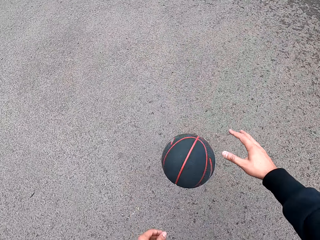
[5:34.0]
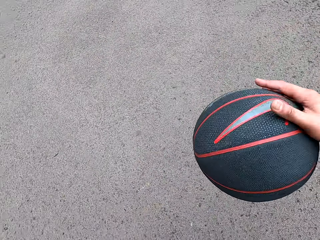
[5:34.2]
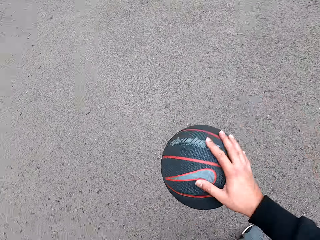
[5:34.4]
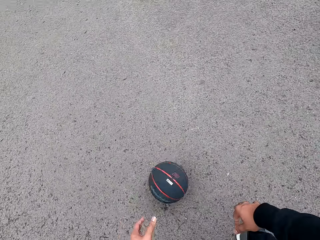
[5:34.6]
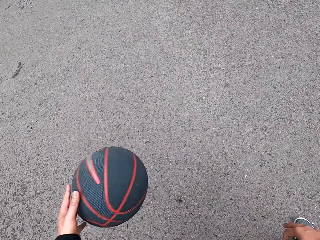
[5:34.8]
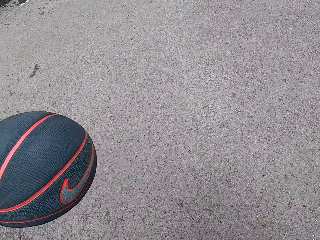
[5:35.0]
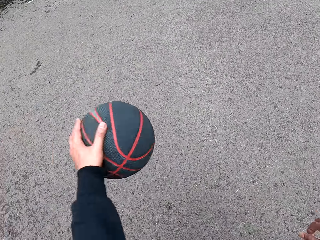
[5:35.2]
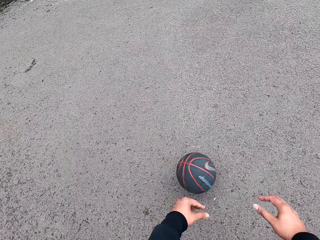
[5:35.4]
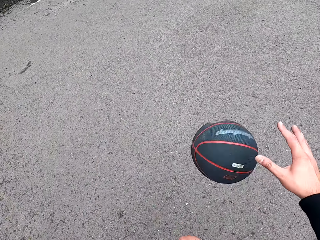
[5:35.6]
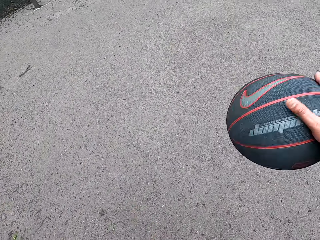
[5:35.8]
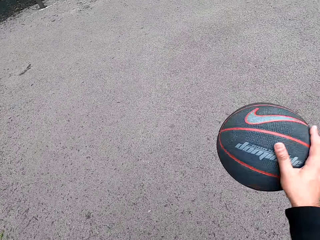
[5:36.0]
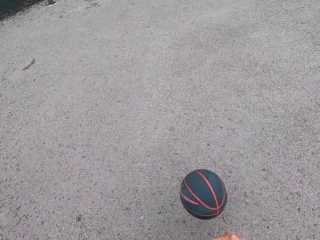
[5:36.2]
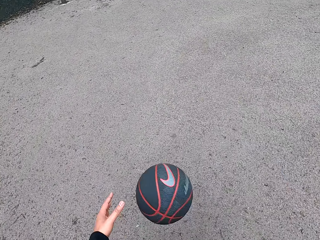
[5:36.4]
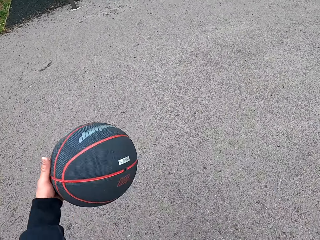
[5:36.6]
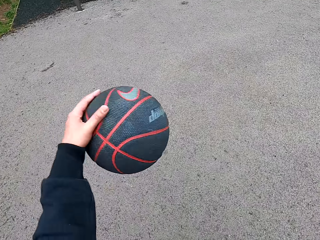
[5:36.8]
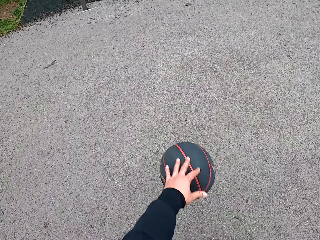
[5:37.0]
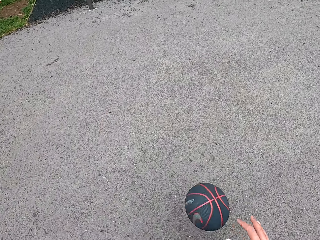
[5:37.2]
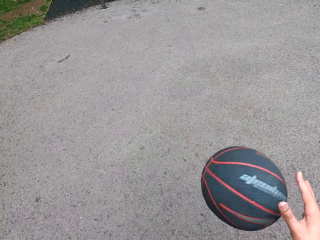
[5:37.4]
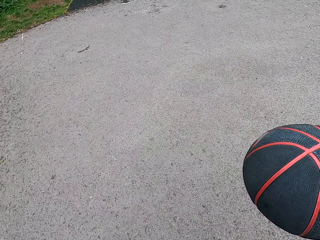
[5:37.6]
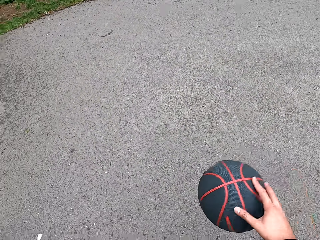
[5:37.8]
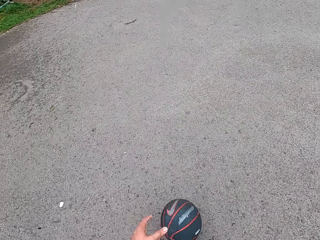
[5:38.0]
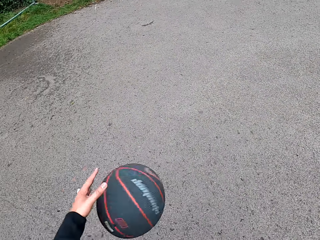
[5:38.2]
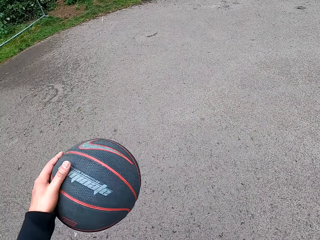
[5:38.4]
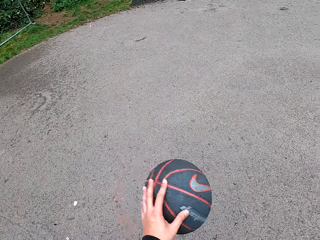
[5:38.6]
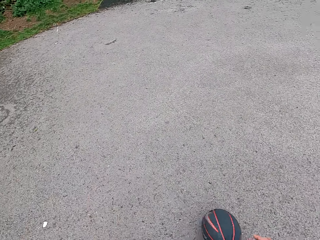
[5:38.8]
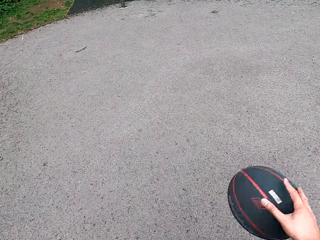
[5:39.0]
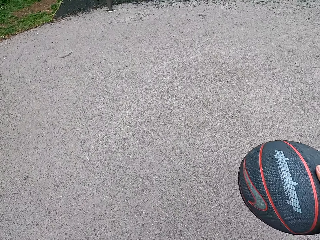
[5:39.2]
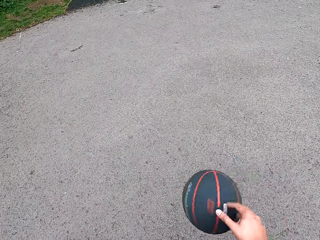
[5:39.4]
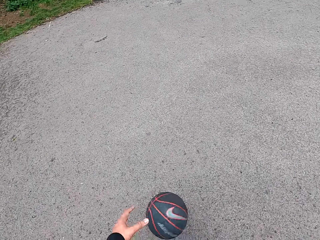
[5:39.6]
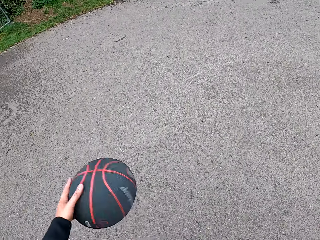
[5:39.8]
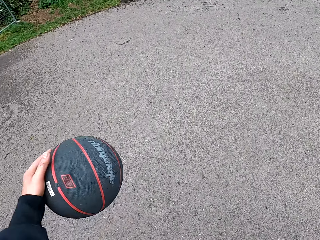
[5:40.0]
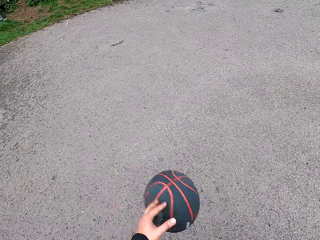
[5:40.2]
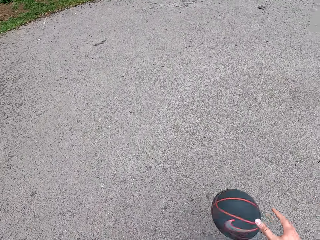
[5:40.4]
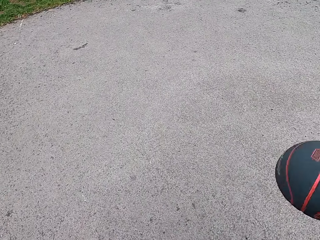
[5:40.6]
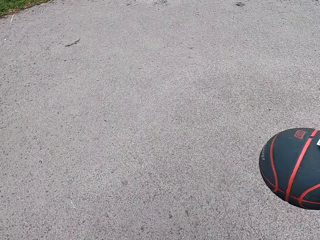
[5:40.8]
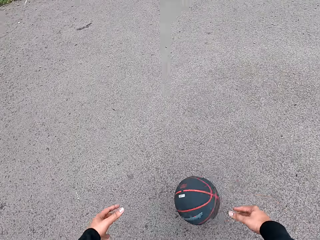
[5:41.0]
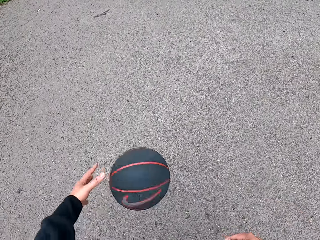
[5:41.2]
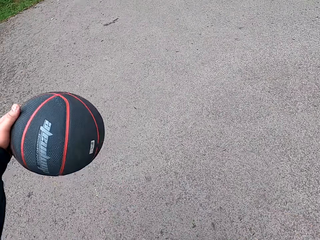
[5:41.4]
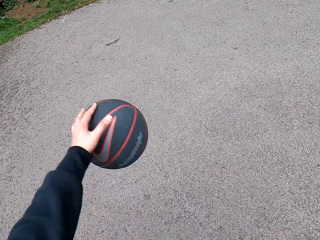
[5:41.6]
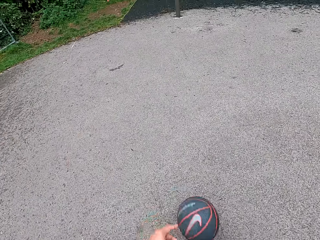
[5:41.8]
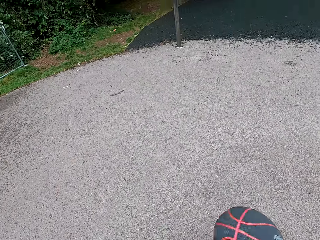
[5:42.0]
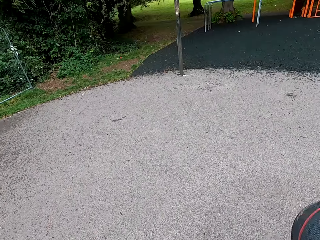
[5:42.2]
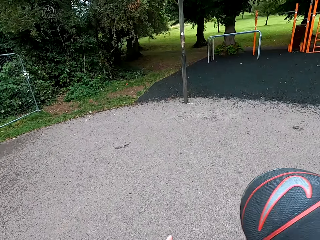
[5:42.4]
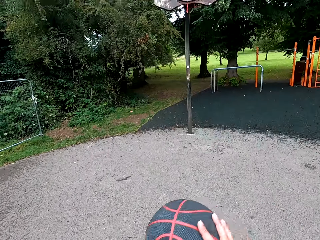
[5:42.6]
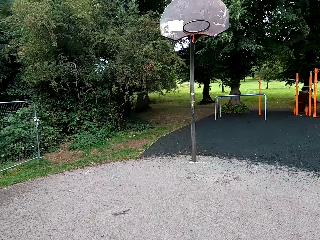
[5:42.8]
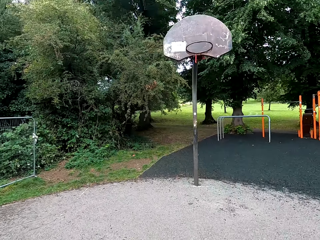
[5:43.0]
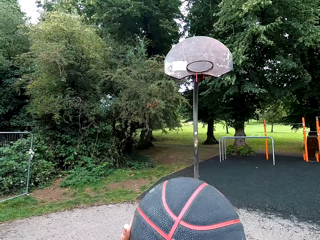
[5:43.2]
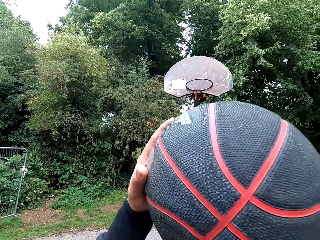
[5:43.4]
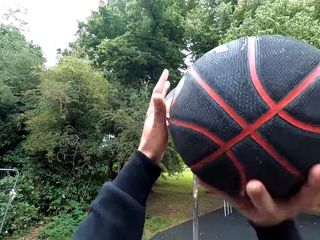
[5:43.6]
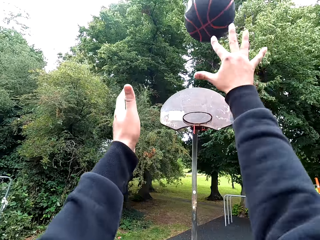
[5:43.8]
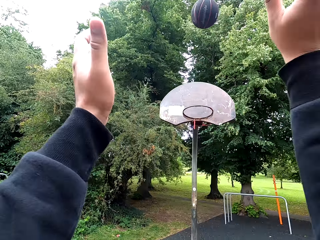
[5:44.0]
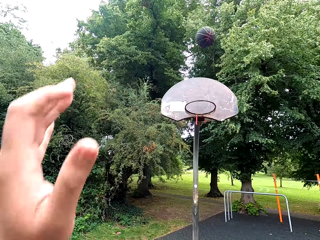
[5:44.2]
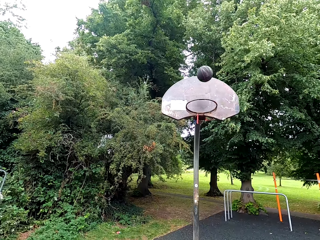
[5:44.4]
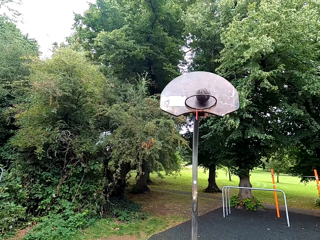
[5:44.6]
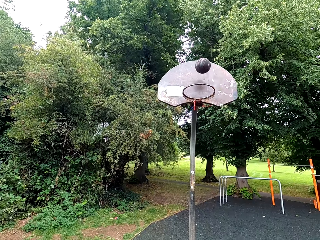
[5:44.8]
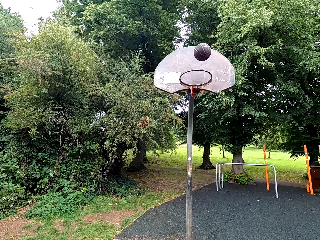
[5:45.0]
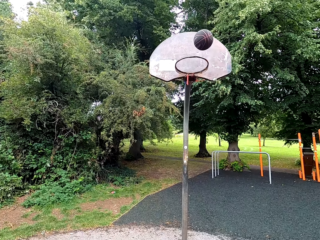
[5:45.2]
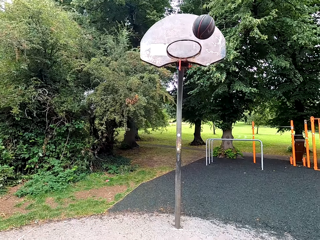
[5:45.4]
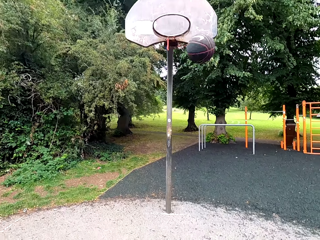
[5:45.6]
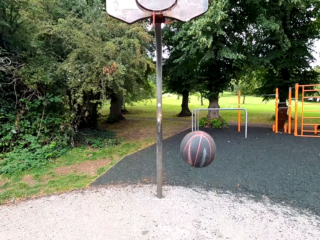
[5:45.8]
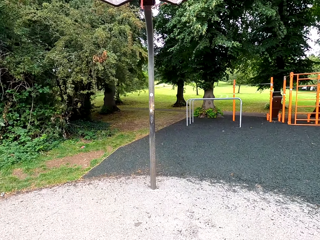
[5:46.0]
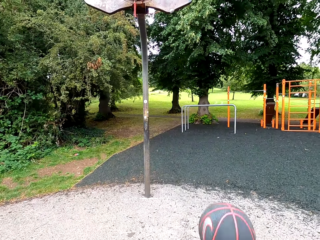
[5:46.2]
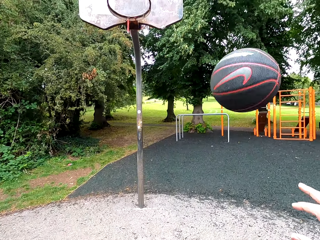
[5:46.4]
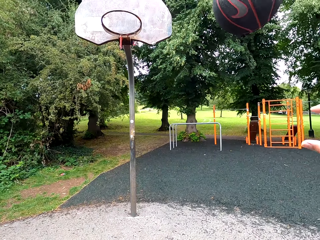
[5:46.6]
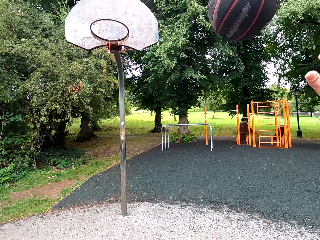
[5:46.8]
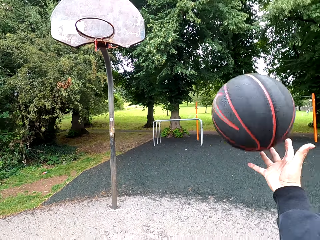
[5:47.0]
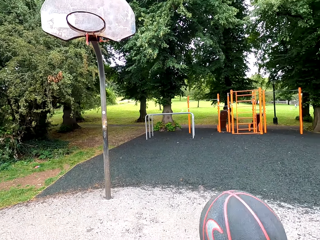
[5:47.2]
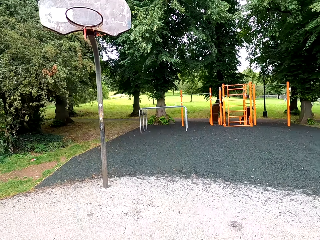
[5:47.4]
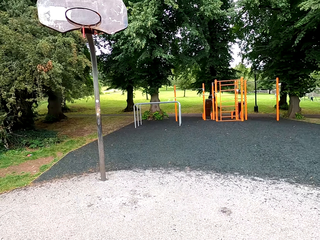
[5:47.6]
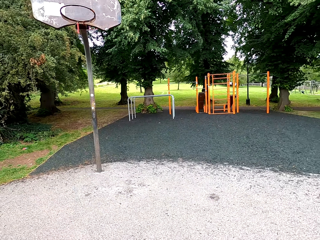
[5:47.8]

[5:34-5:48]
The camera wearer holds the ball. They throw the ball in the goal post. They play basketball.

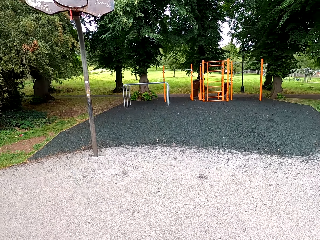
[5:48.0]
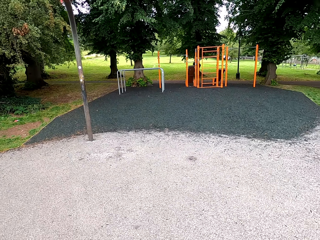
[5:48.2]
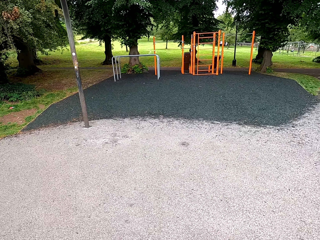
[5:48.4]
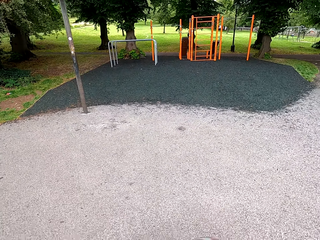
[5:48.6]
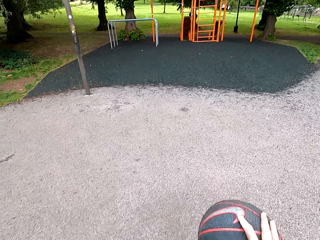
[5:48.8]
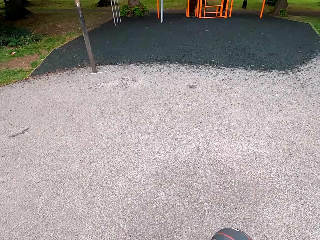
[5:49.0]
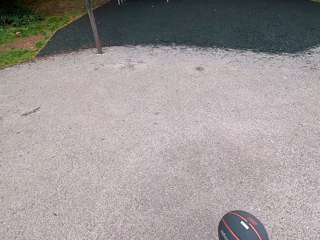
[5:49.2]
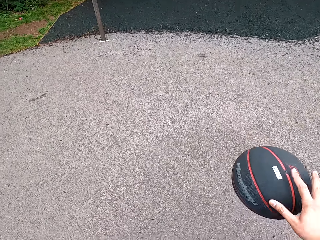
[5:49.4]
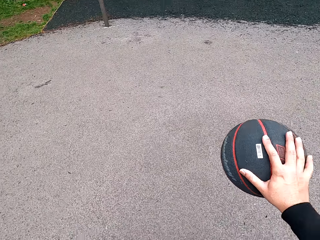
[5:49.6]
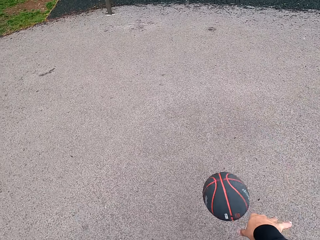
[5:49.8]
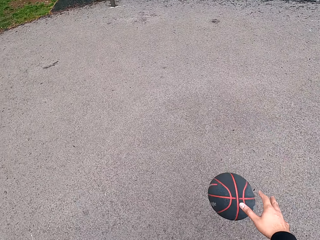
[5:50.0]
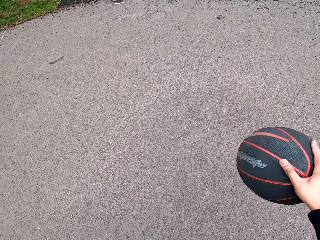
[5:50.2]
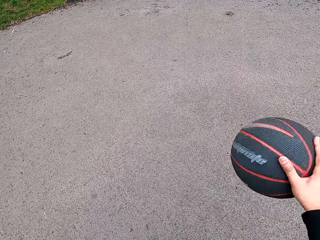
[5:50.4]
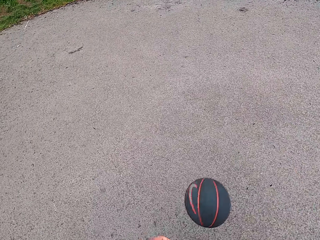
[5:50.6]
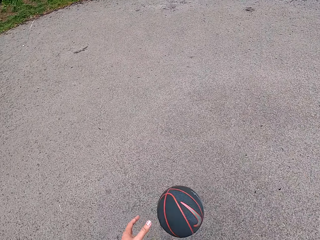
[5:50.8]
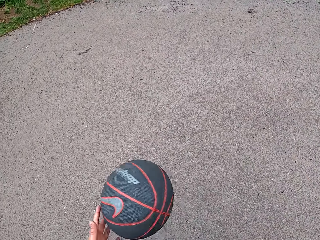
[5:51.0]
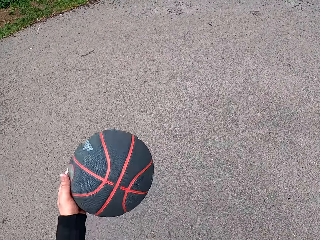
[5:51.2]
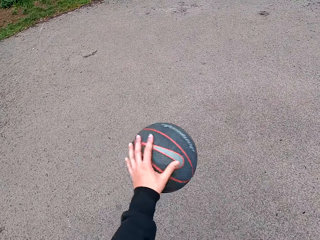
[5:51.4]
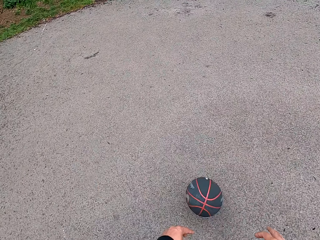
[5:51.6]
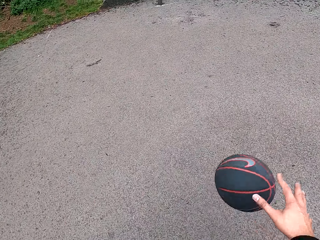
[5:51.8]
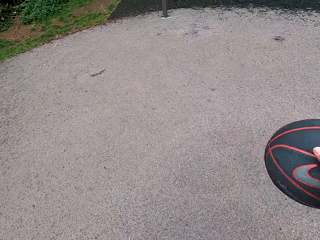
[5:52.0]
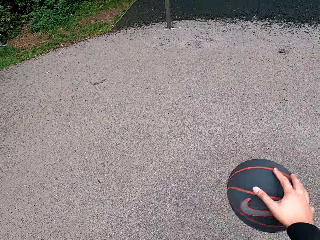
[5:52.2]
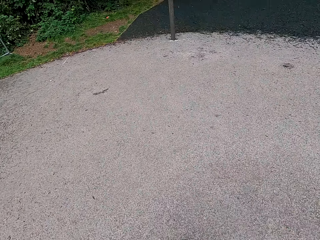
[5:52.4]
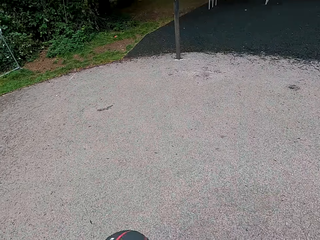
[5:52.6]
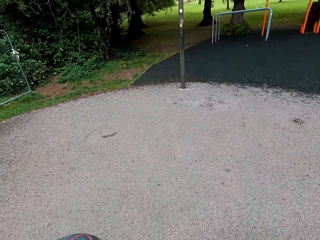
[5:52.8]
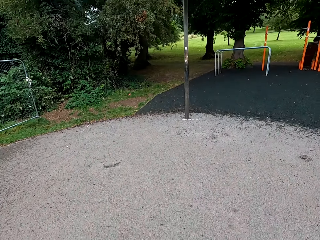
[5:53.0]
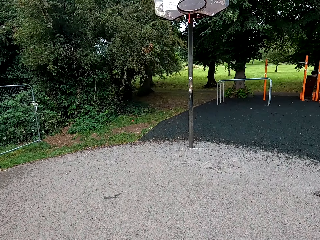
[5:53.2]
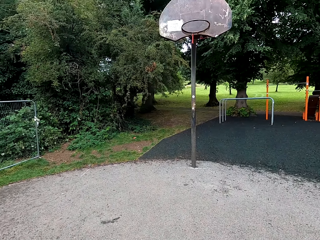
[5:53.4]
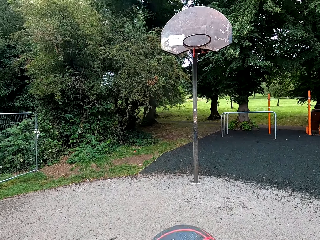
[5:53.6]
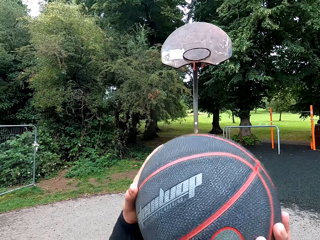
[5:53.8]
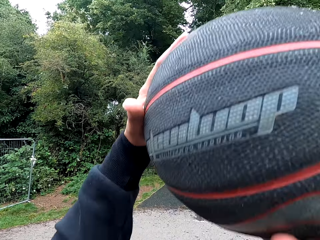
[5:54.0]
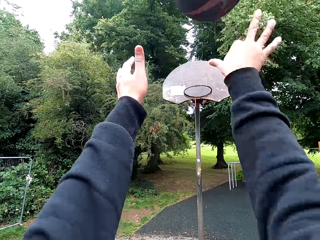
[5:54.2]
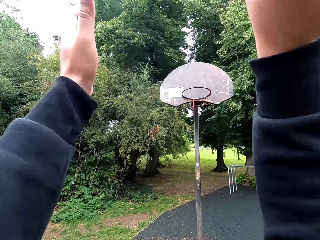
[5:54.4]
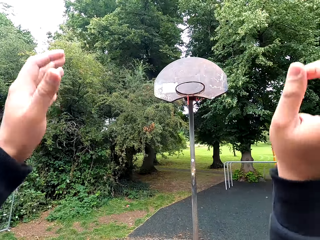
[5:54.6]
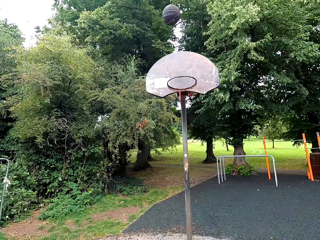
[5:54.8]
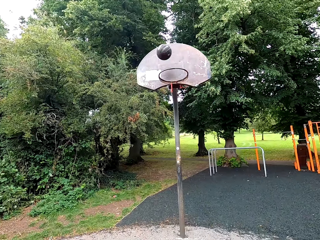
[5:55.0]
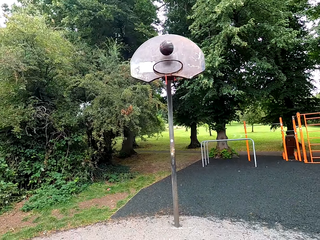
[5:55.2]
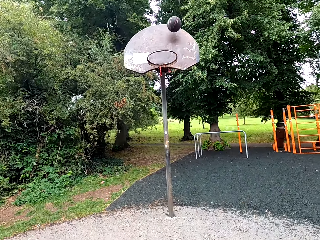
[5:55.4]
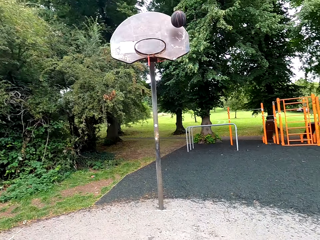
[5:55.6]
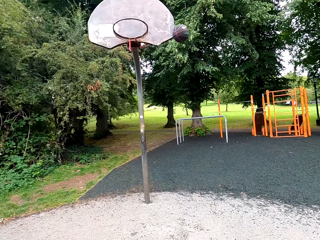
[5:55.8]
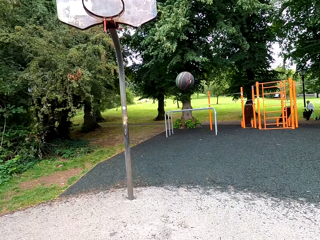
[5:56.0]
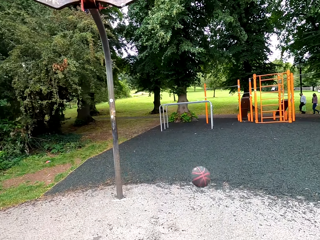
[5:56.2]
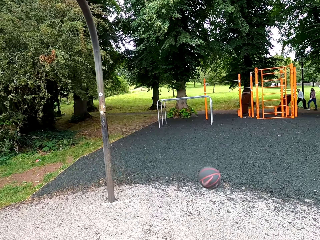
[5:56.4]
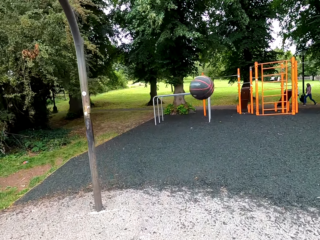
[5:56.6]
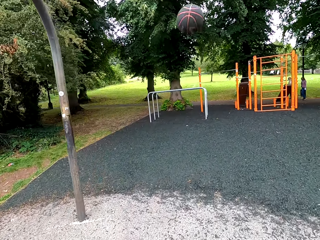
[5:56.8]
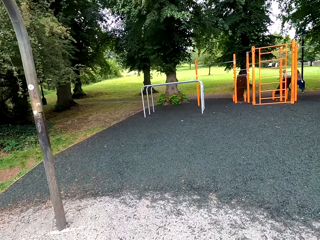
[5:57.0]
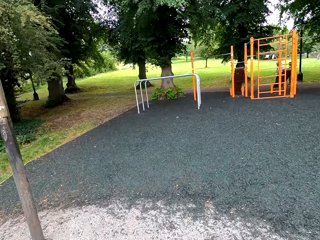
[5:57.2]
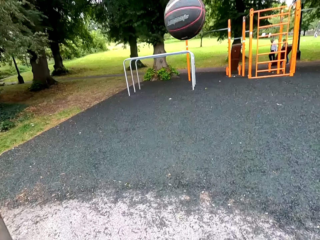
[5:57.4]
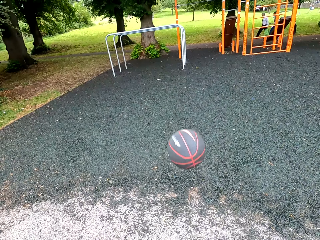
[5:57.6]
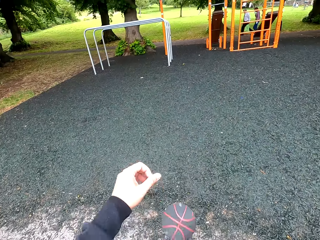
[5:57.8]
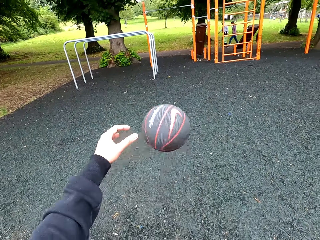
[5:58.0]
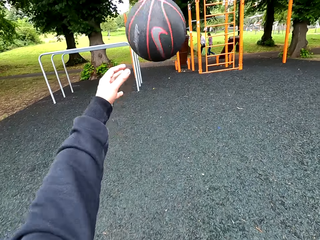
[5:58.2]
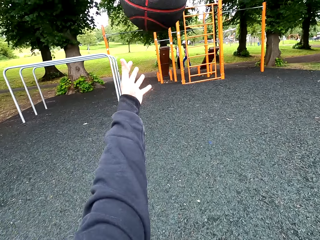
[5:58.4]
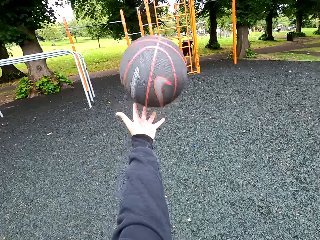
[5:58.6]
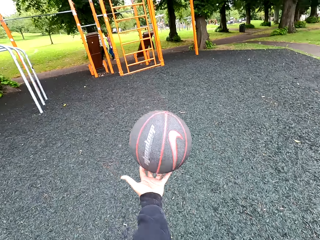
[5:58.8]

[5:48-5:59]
The camera wearer holds the ball. They play basketball. They hold the ball. They throw the ball in the goal post. They play basketball. A person passes by. Another person passes around.
